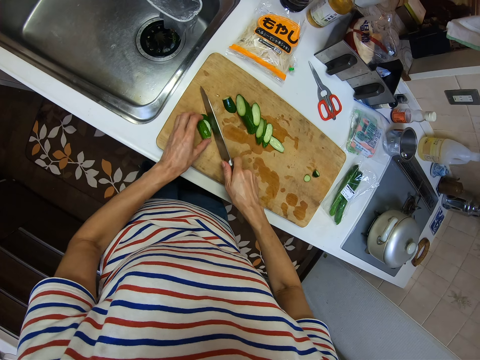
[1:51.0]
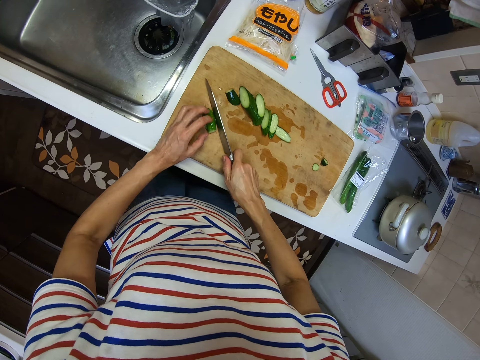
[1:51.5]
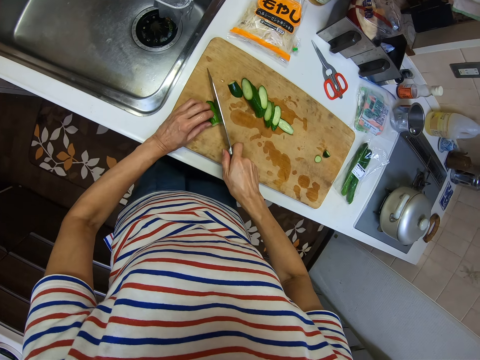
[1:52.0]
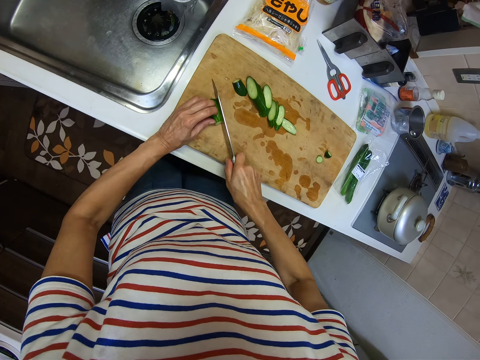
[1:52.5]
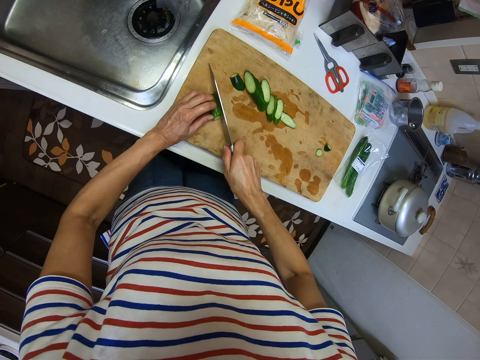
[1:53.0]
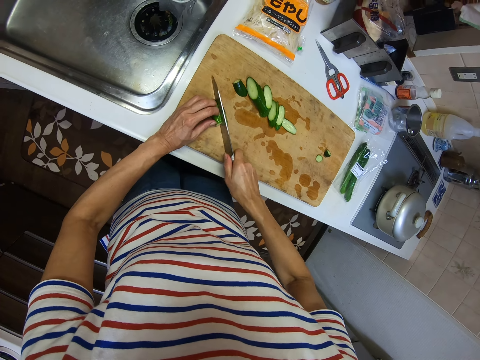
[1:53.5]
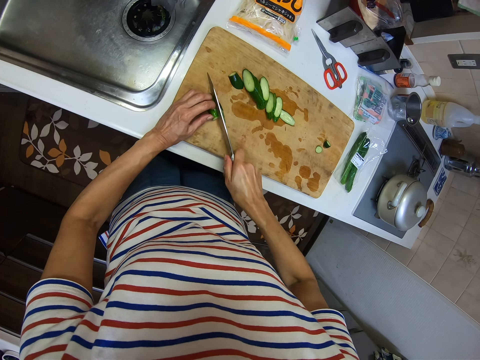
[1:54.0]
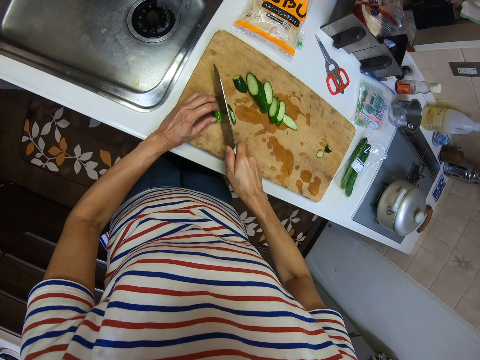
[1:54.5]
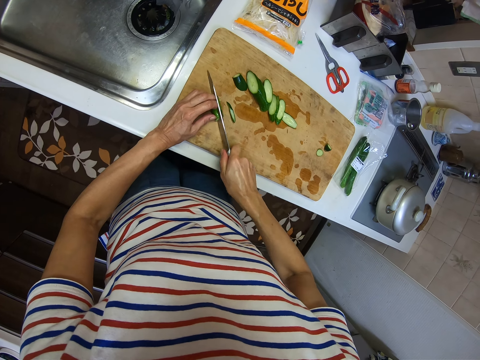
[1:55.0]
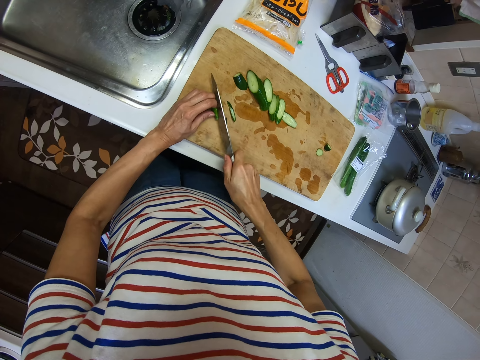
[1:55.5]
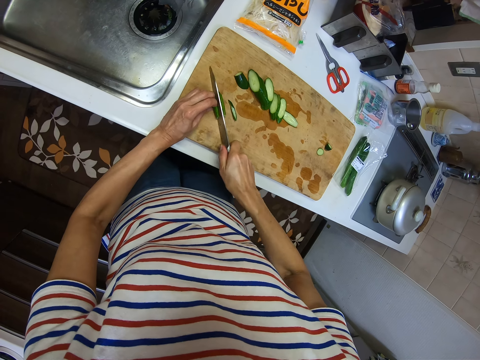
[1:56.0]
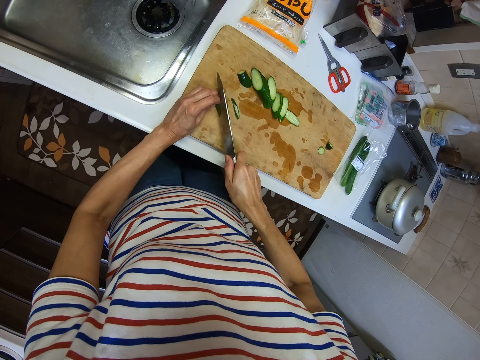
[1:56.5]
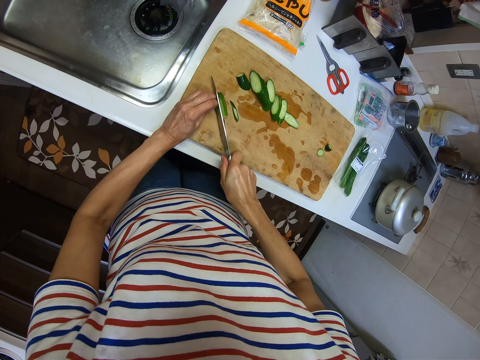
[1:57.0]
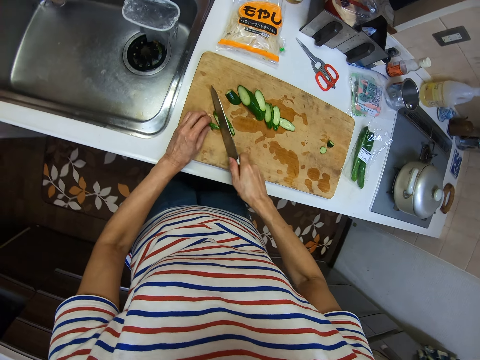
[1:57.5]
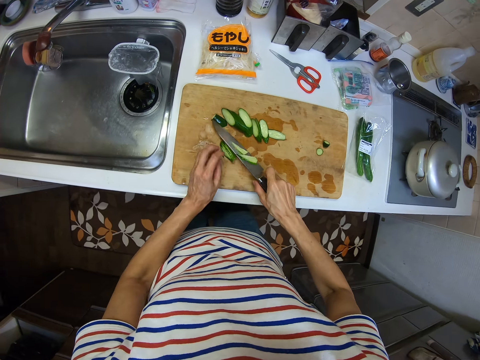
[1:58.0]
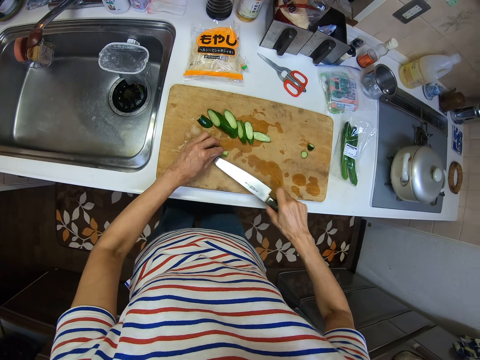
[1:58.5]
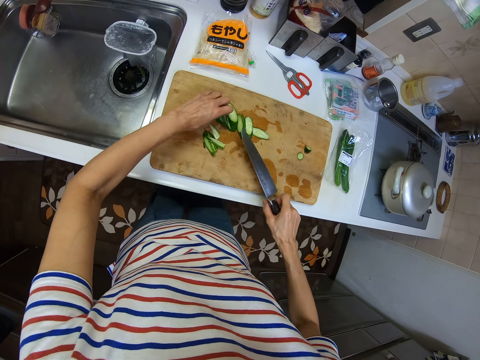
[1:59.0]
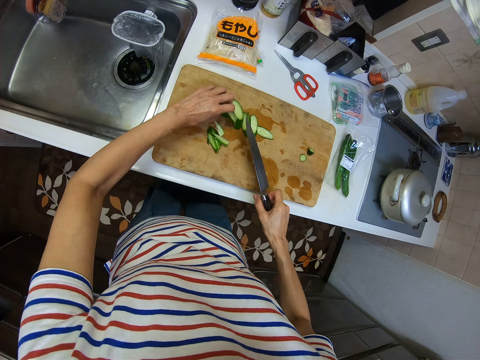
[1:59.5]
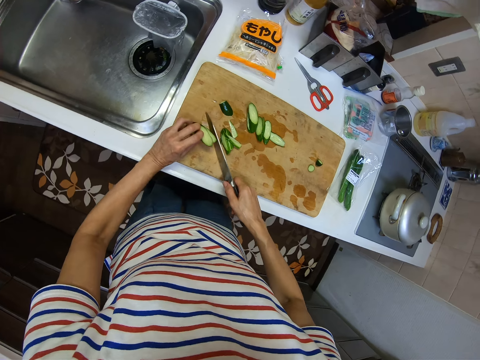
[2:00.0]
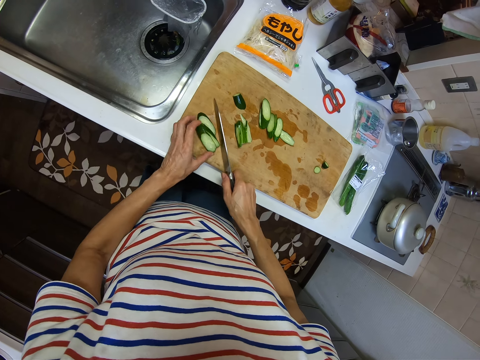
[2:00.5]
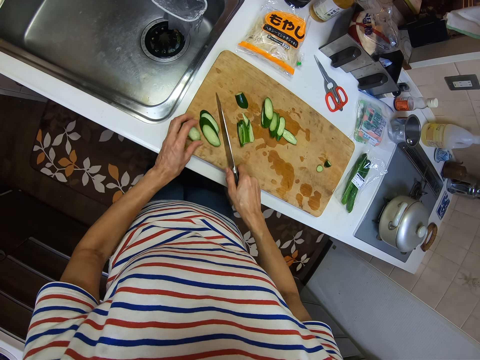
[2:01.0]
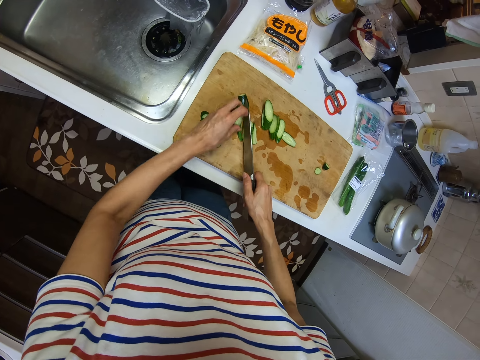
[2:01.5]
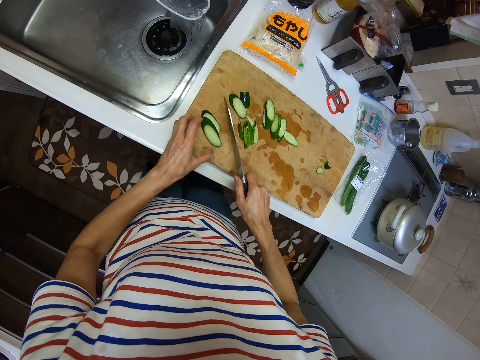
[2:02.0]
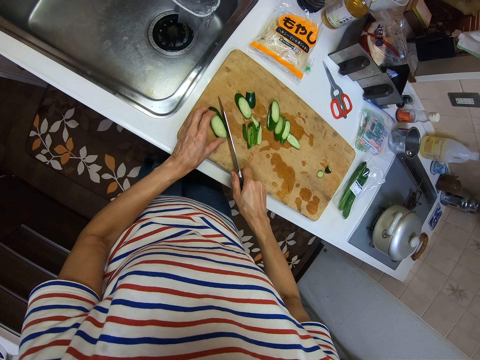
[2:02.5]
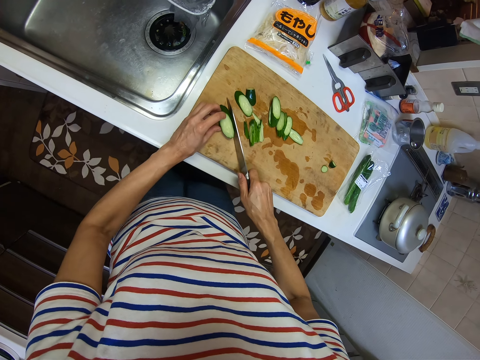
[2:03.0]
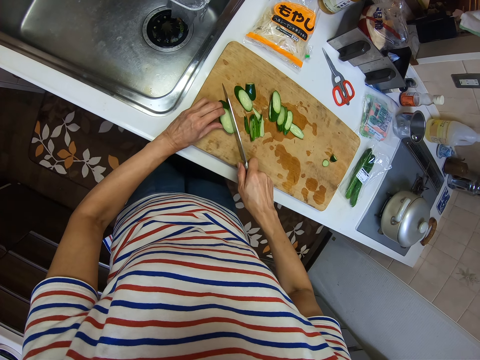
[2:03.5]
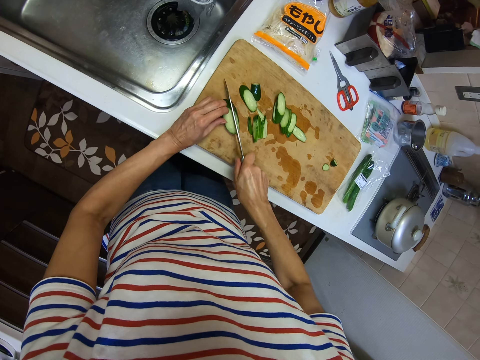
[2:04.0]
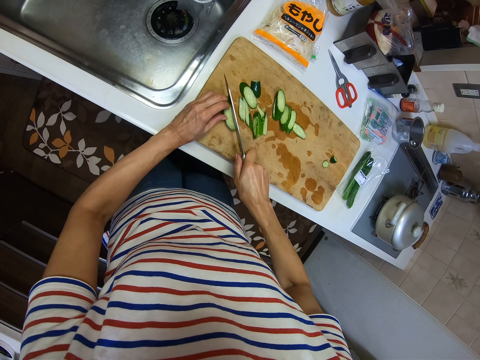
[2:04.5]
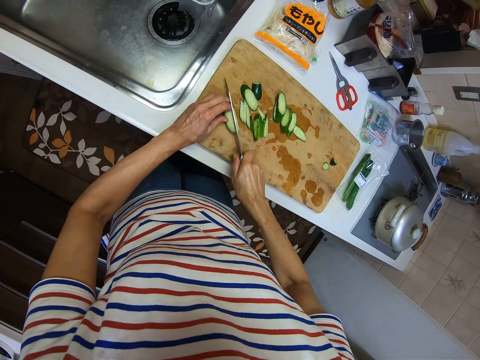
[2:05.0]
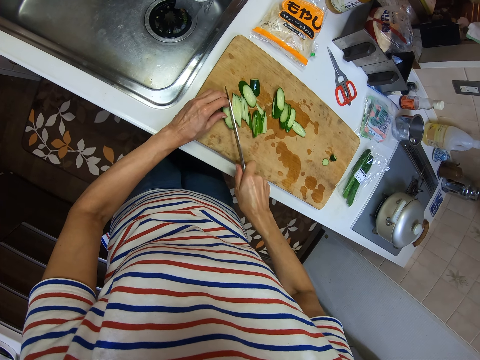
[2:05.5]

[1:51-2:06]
The camera wearer slices the pieces of cucumber using a knife. He removes slices of cucumber from the knife using his left hand. He picks three pieces of cucumber and drops them on the chopping board using his left hand. He picks a piece of cucumber and drops it on the chopping board using his left hand. He slices the pieces of cucumber using the knife.

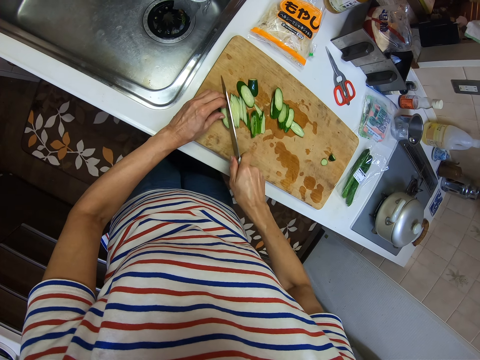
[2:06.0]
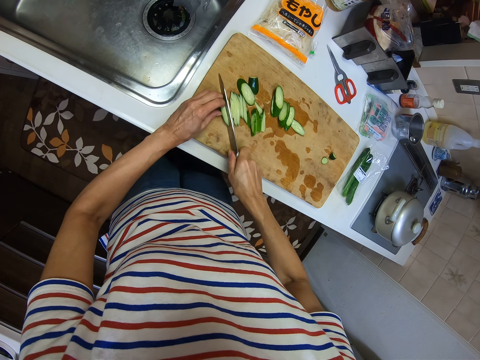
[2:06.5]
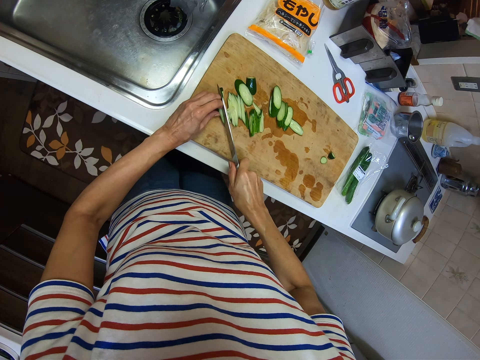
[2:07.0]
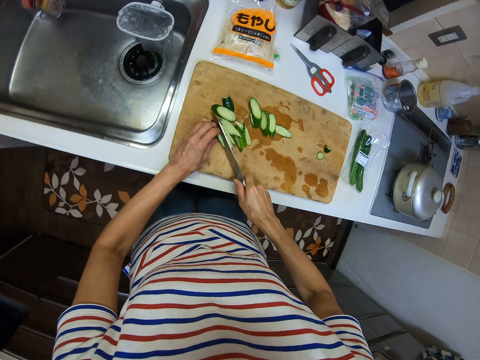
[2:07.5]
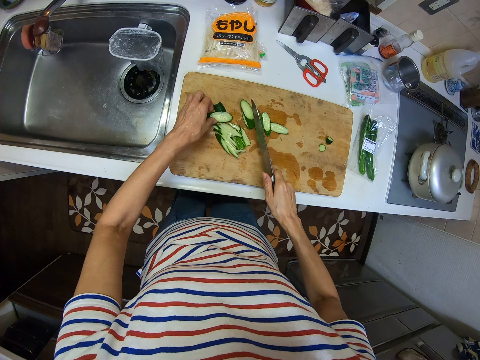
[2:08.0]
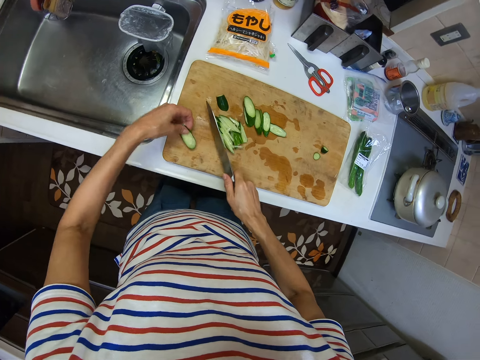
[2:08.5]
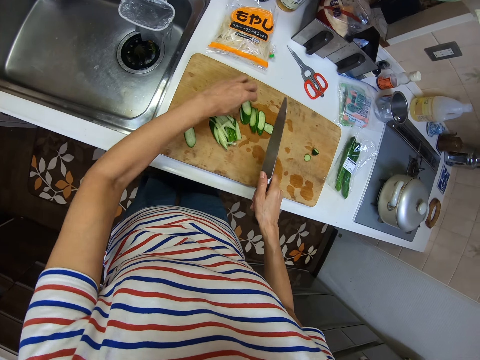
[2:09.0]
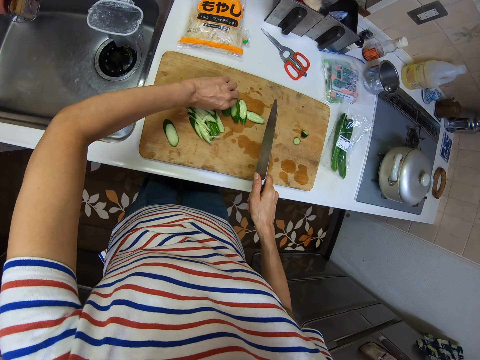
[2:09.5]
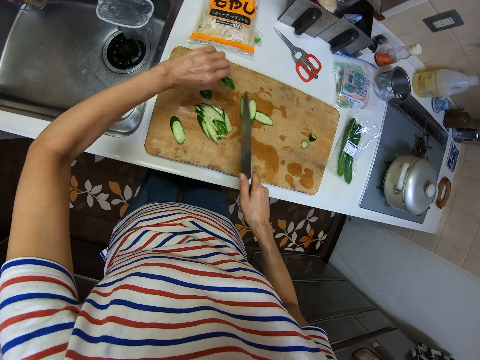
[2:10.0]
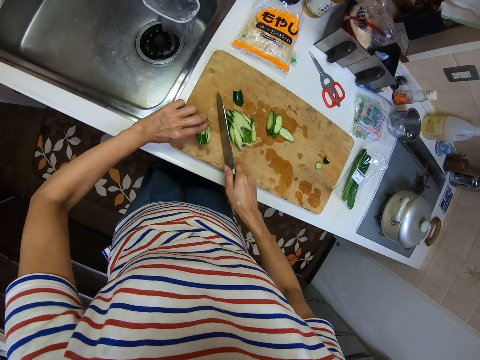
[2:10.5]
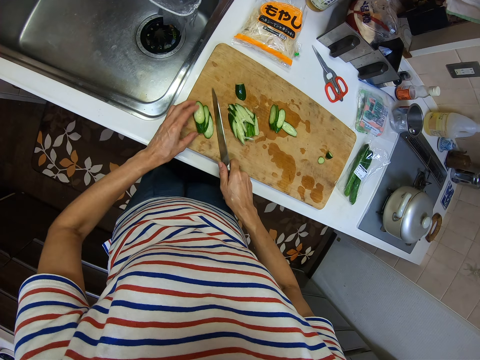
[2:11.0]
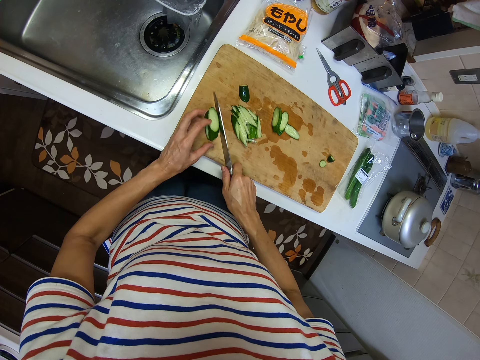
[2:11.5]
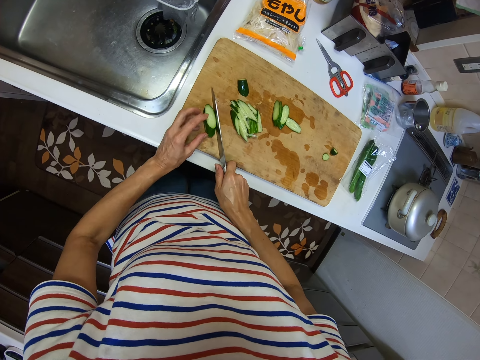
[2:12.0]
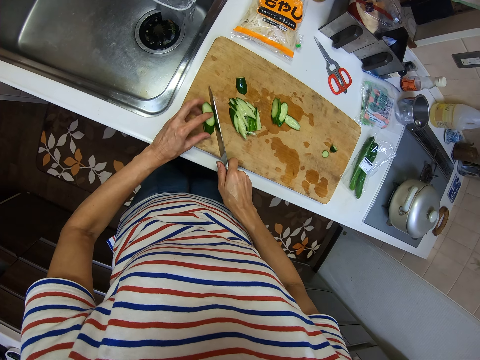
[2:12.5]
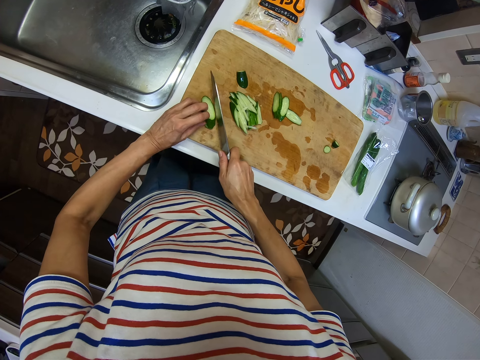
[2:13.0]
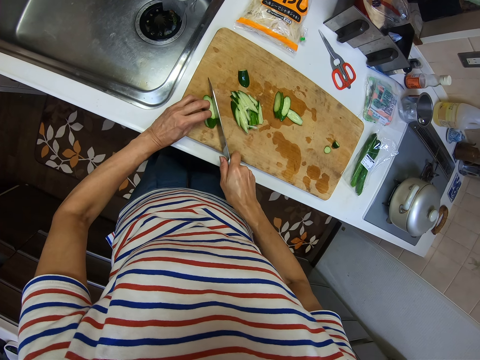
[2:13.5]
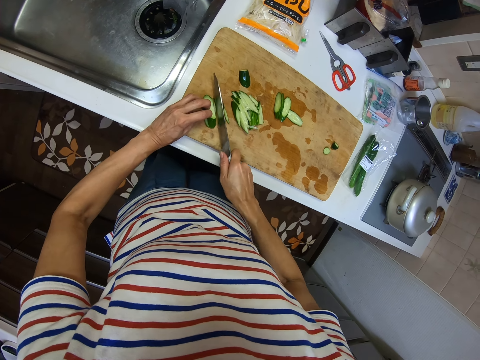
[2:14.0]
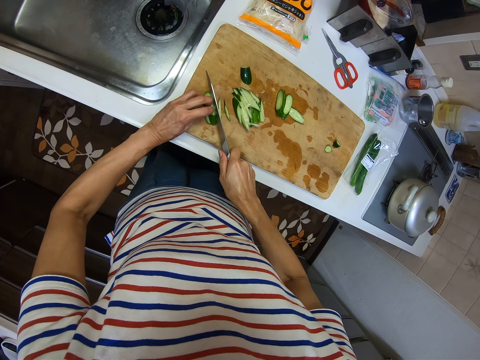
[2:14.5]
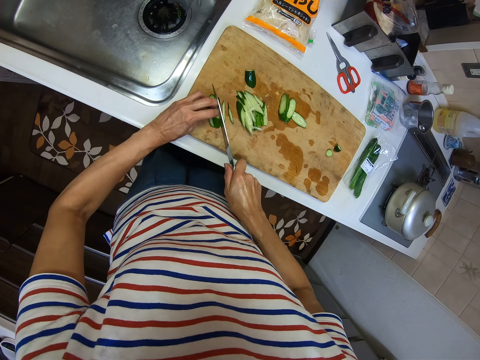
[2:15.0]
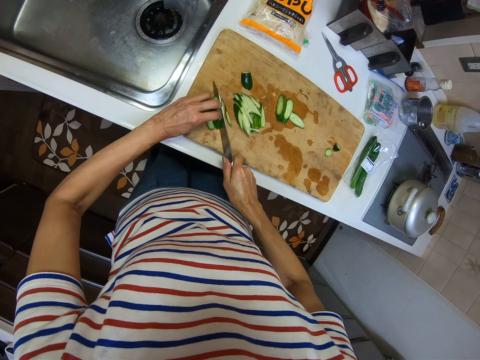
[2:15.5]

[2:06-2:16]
The camera wearer picks a piece of cucumber and drops it on the chopping board using his left hand. He picks two pieces of cucumber and drops them on the chopping board using his left hand. He slices the pieces of cucumber using a knife.

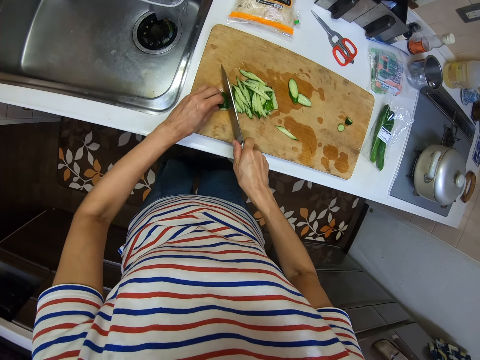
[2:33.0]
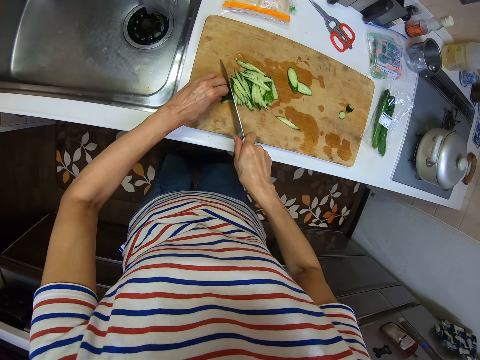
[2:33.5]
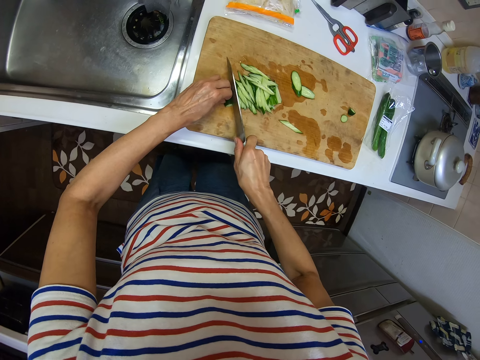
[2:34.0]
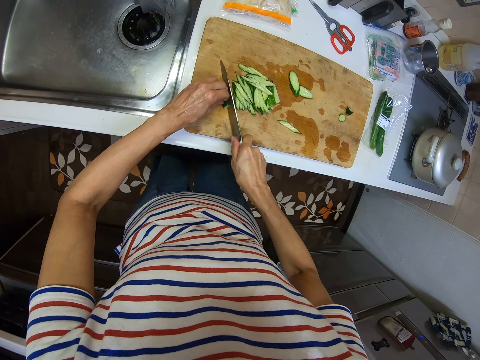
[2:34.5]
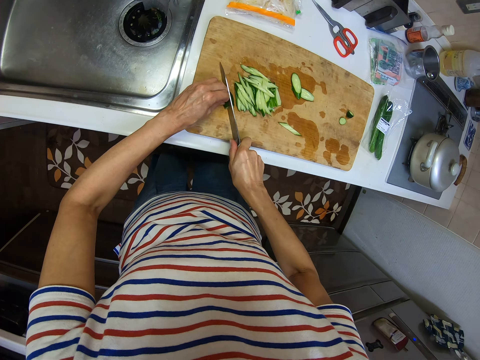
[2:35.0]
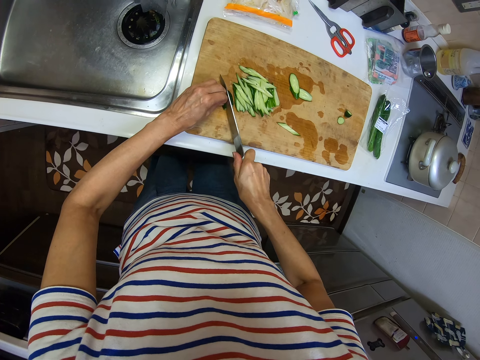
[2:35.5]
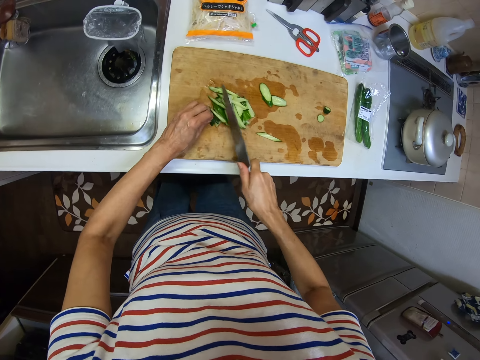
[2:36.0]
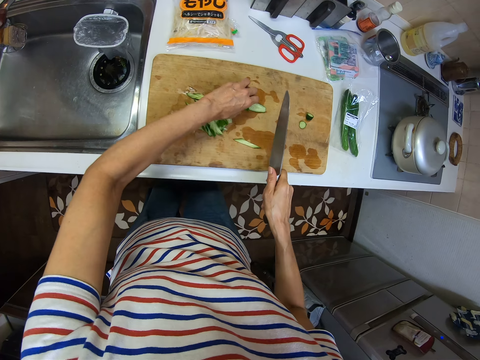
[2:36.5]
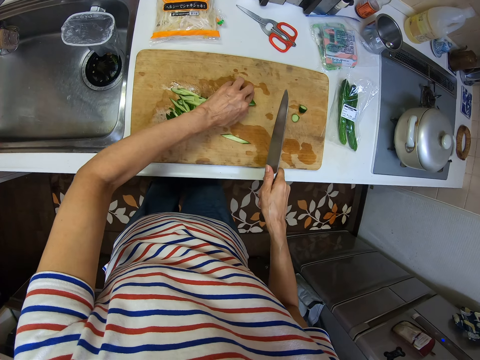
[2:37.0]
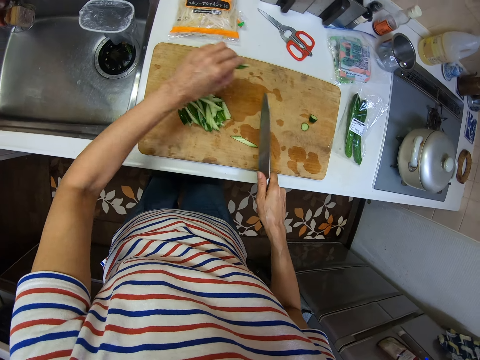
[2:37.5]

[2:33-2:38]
The camera wearer picks the cucumber. He slices the piece of cucumber using a knife. He picks two pieces of cucumber and drops them on the chopping board using his left hand.
